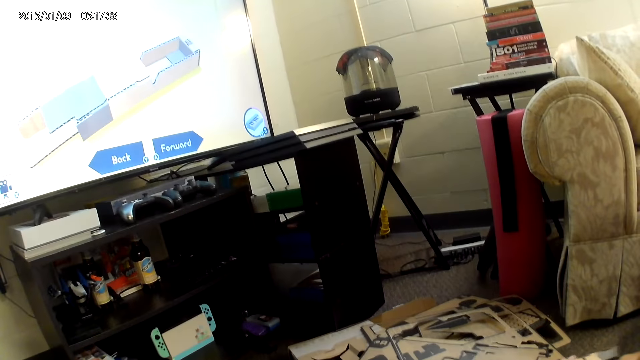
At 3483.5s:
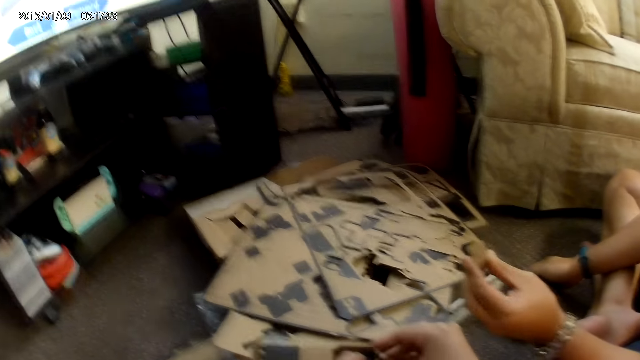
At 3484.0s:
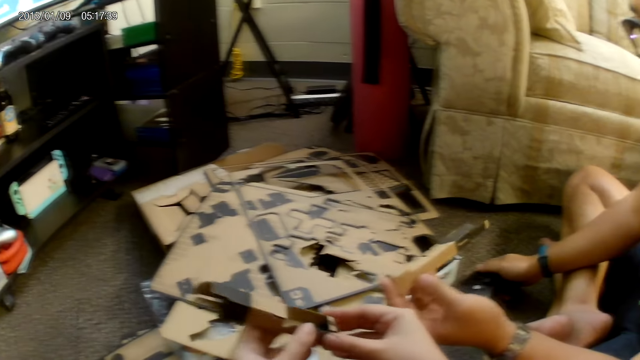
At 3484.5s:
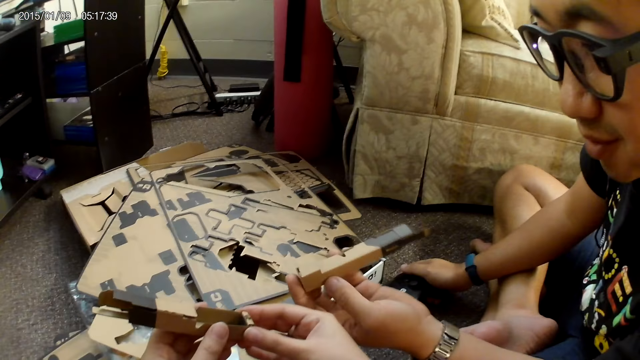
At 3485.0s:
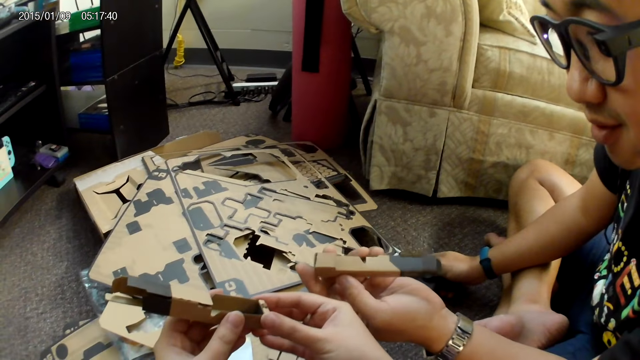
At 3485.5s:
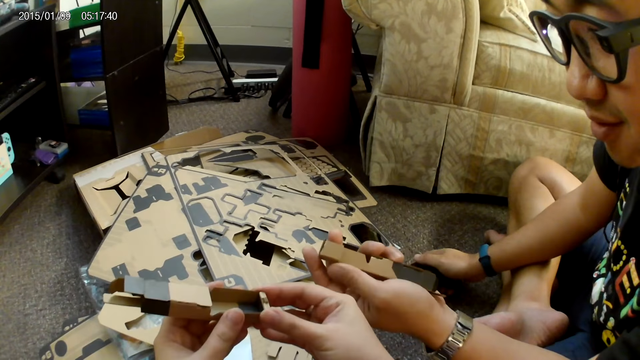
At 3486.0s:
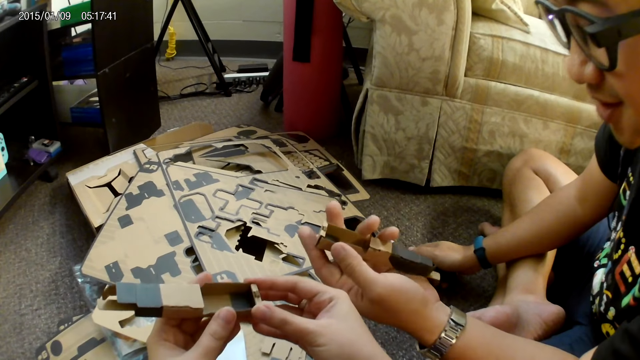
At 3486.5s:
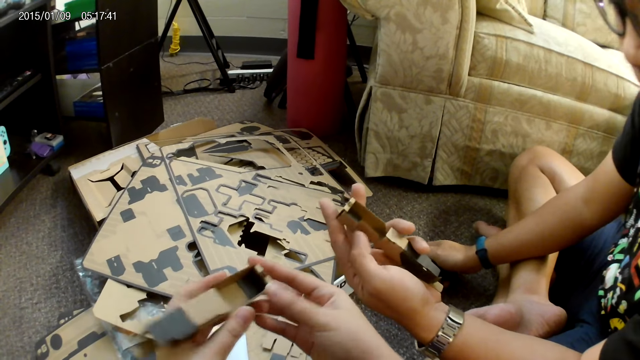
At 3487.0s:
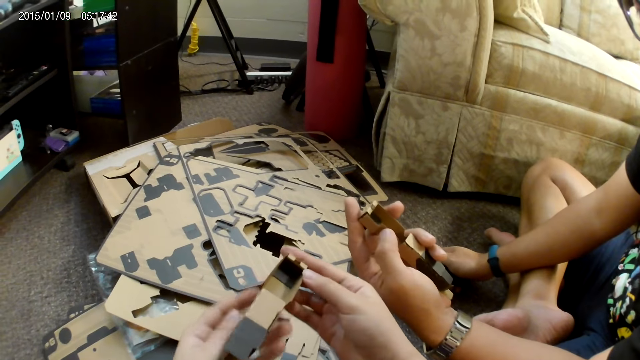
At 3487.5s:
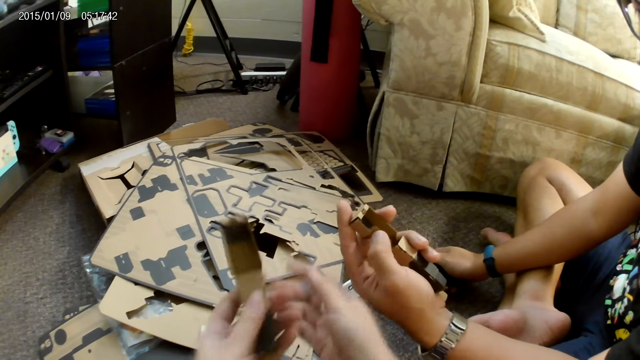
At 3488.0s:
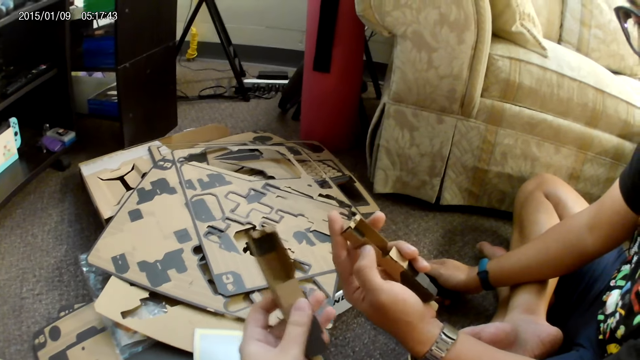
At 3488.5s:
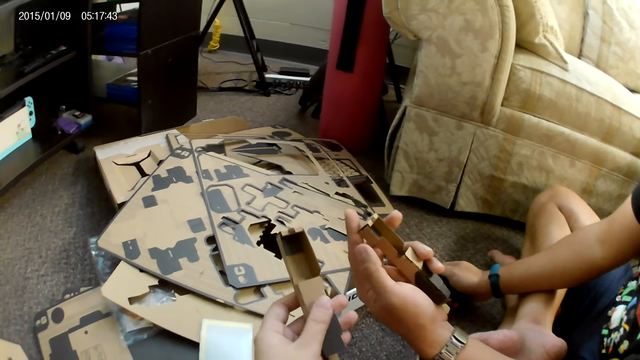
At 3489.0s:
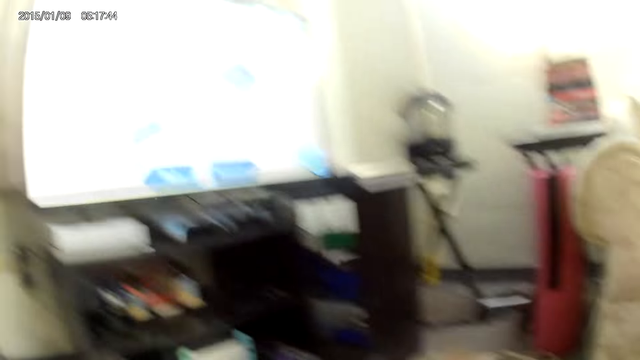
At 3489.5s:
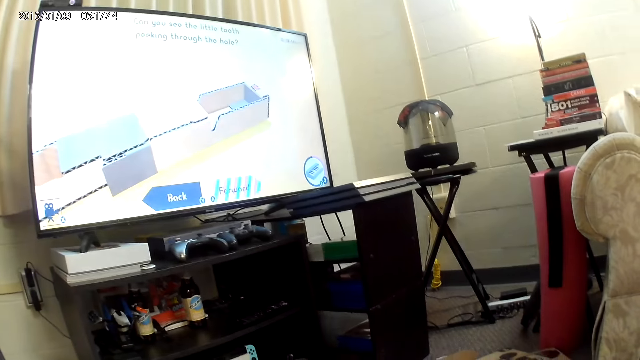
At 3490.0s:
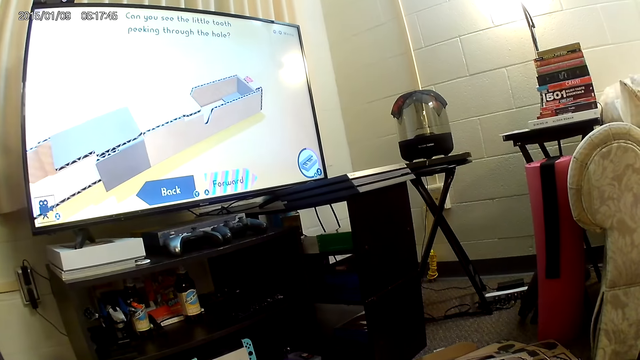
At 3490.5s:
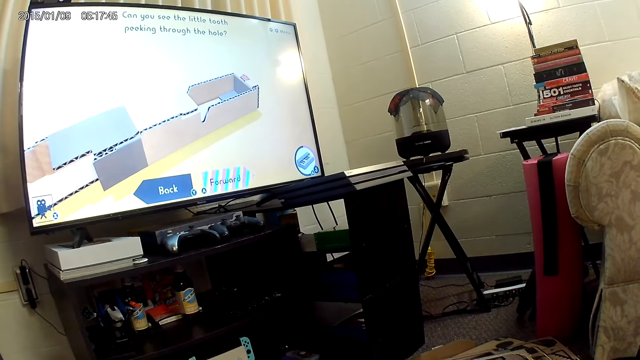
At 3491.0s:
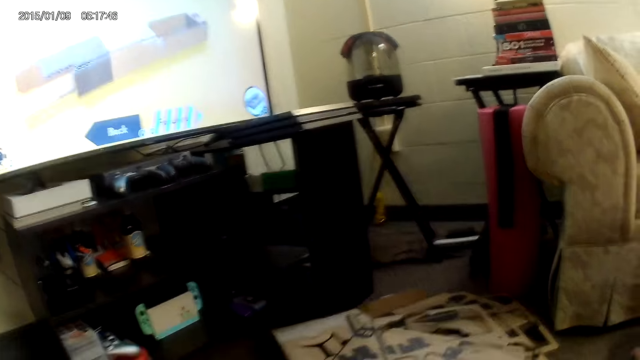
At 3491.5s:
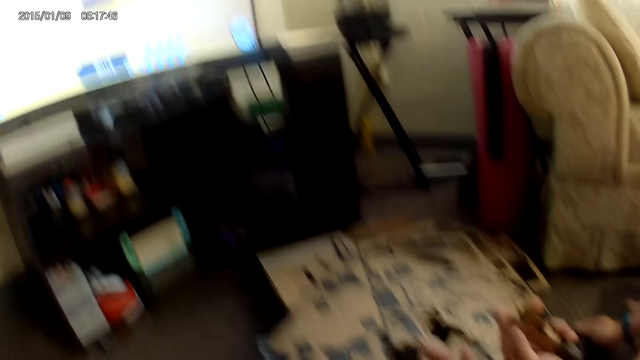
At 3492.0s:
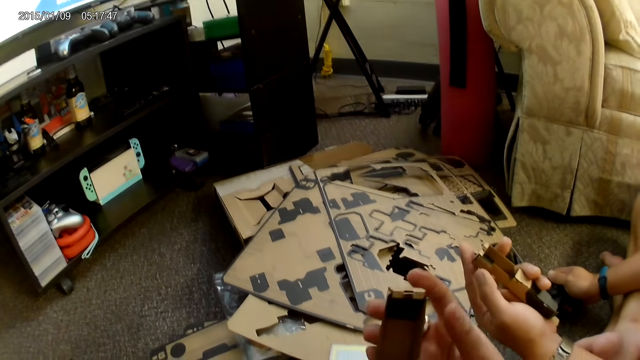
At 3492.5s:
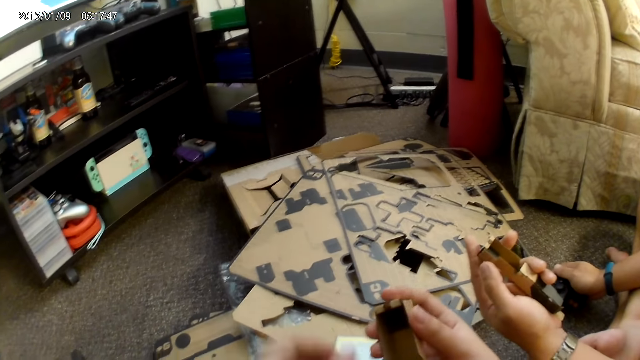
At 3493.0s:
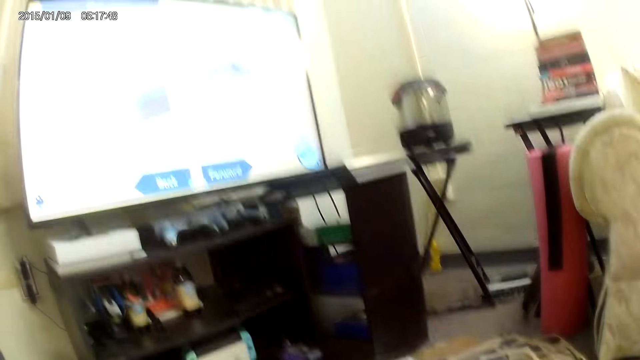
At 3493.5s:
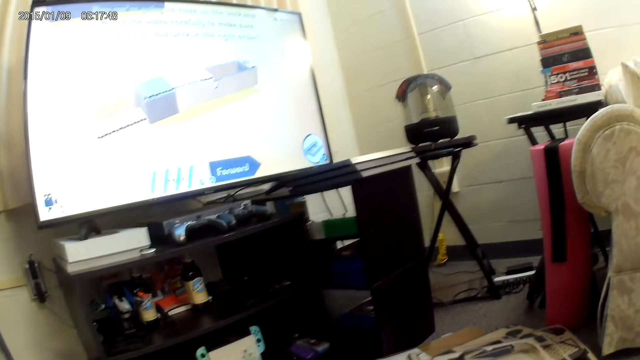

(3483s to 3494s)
A man touches the controller on the ground with the right hand.

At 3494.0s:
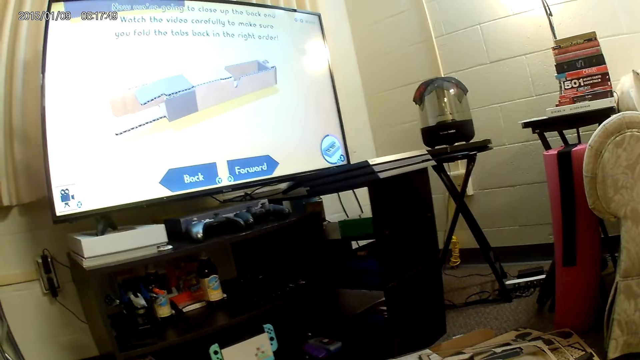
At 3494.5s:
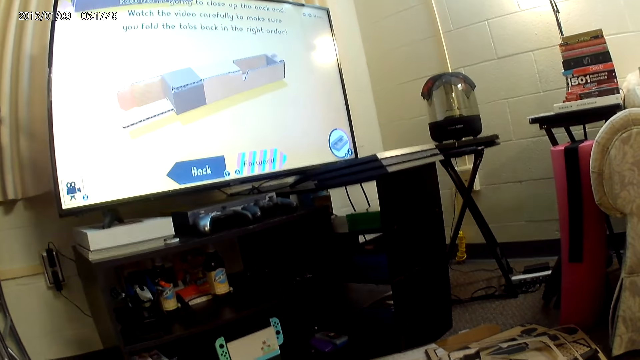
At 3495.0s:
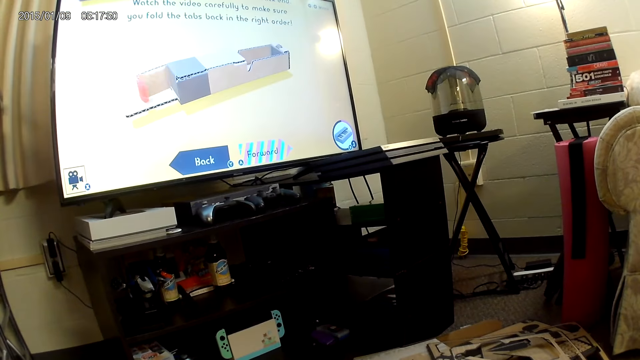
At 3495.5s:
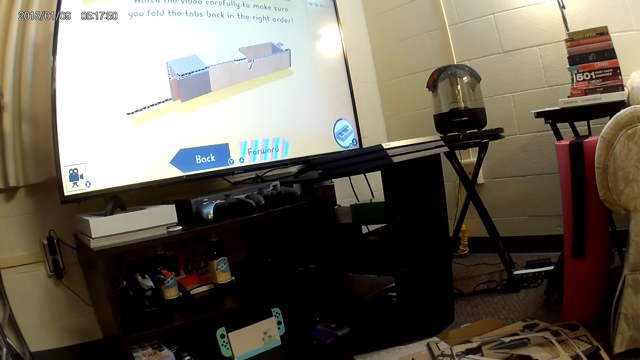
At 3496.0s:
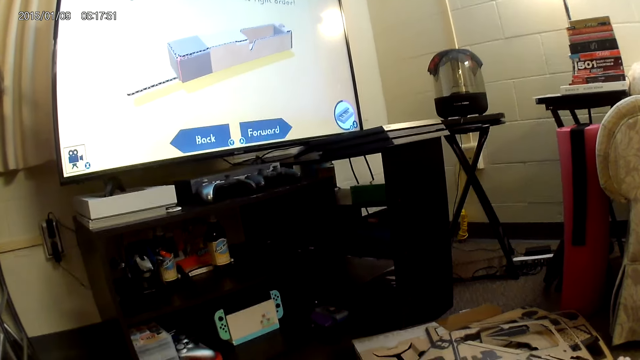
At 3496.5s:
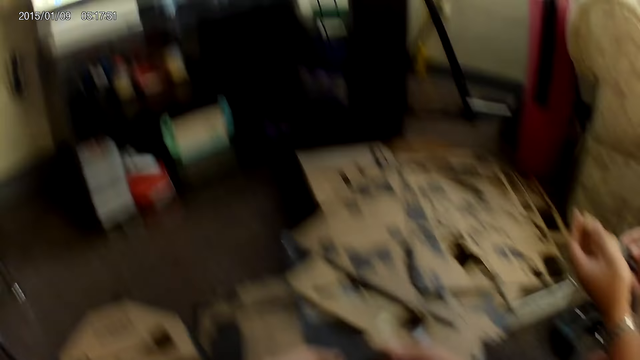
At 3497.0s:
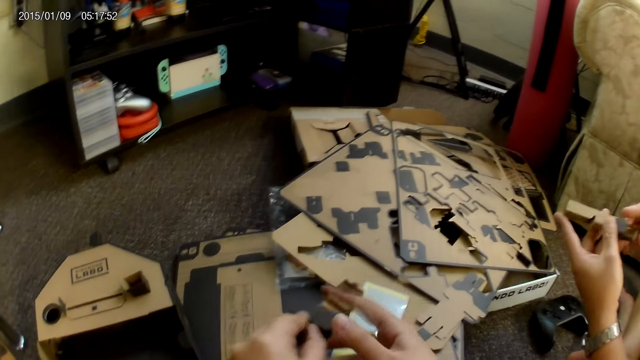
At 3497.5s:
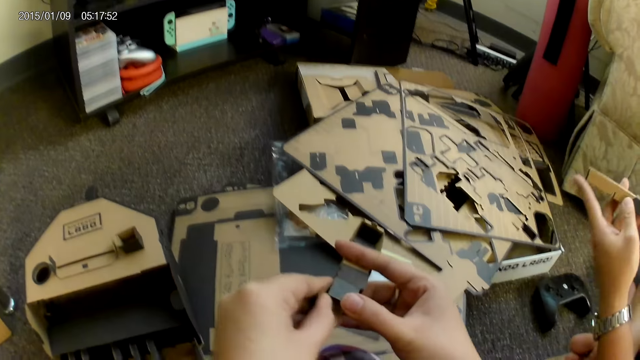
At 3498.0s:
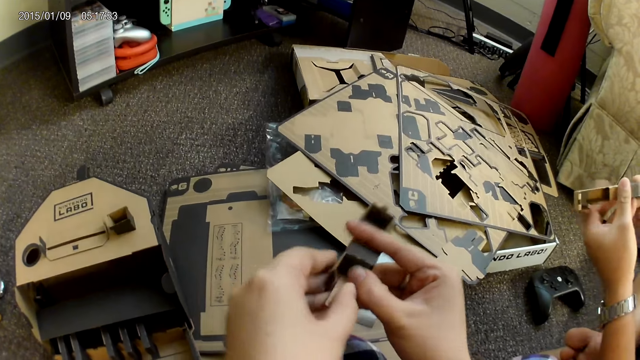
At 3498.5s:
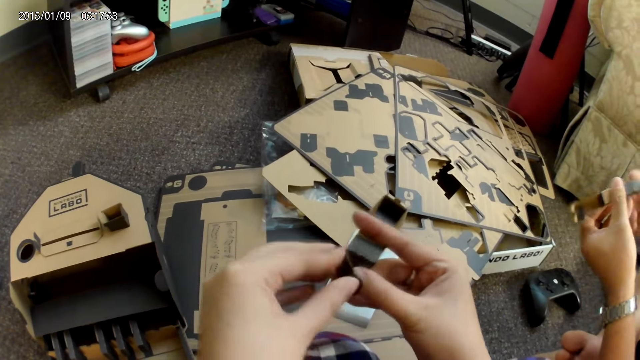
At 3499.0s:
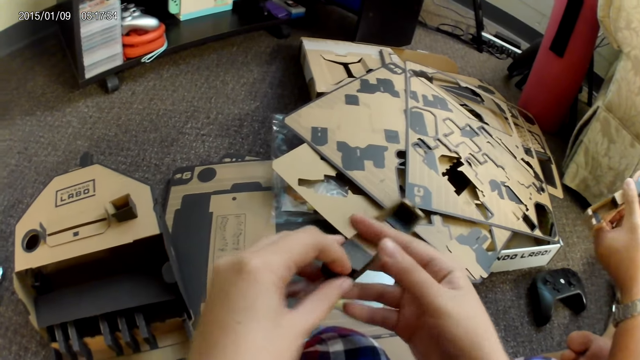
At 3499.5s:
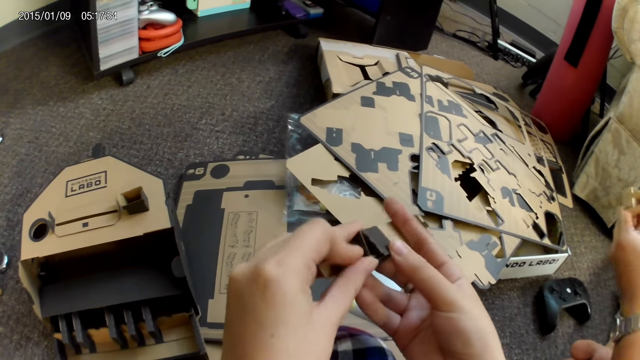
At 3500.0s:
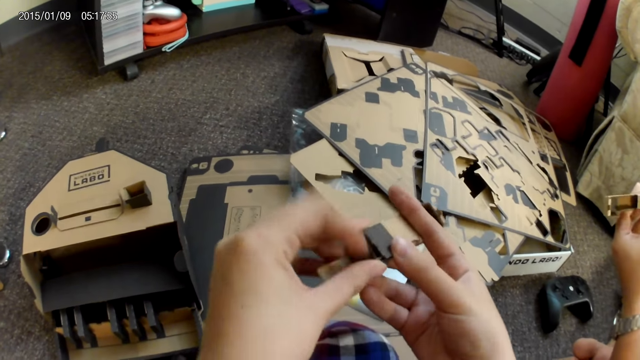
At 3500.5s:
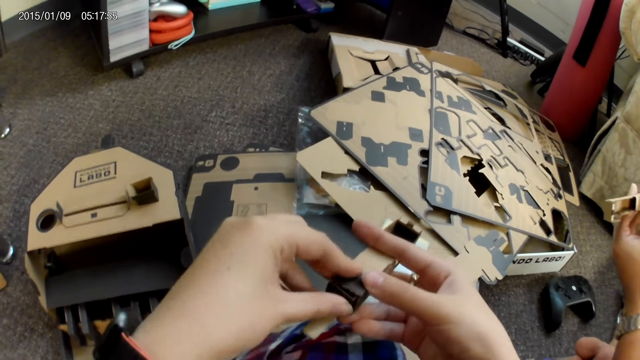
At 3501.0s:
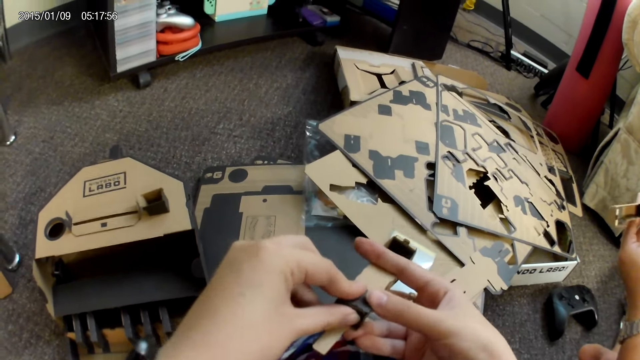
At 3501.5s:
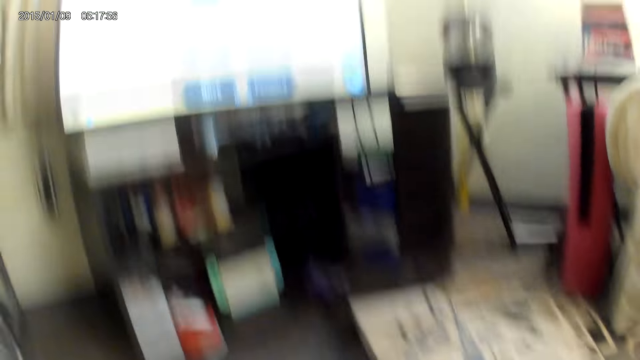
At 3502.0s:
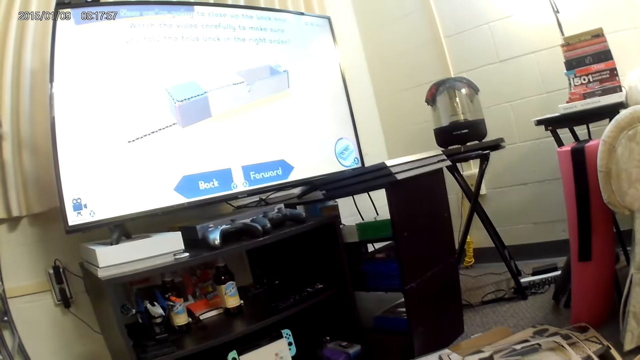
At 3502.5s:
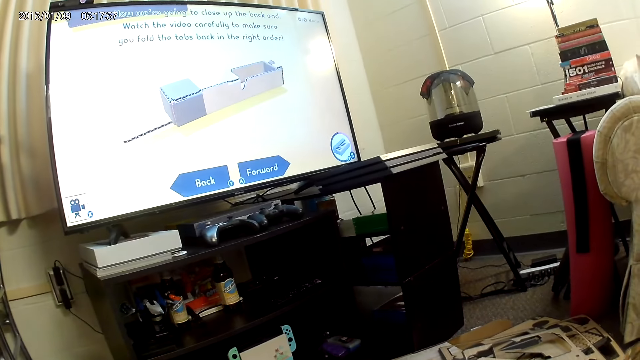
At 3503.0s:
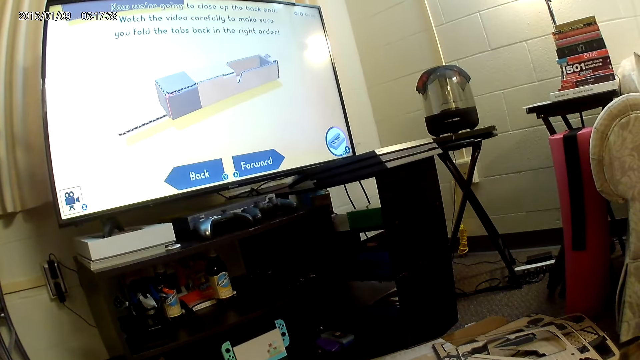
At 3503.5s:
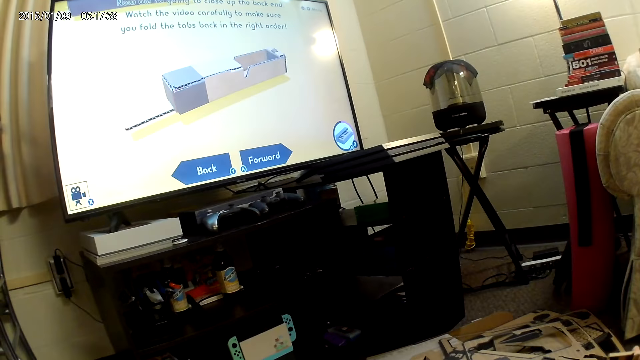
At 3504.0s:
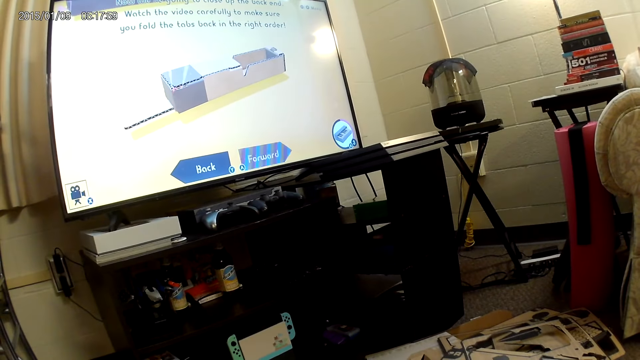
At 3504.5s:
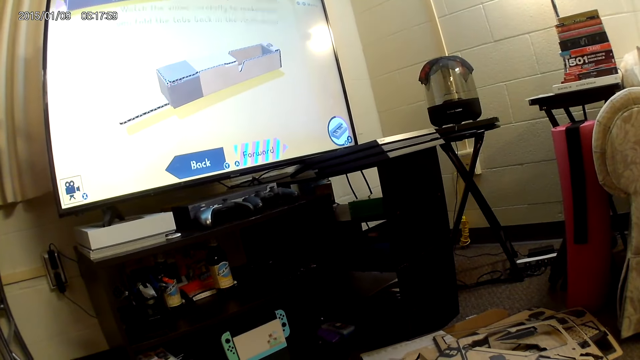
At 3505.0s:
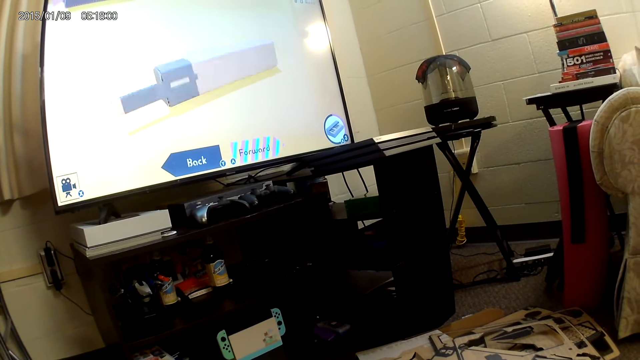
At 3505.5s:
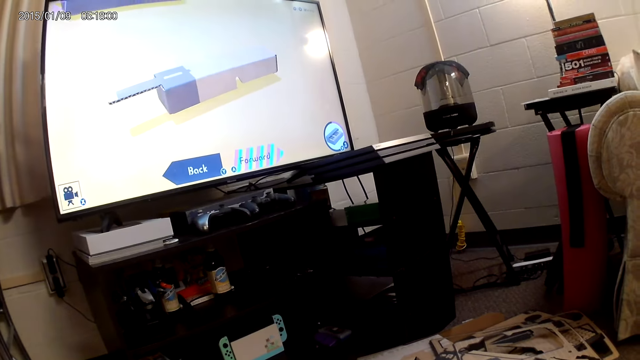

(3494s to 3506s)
A man adjusts the cardboard with both hands.
